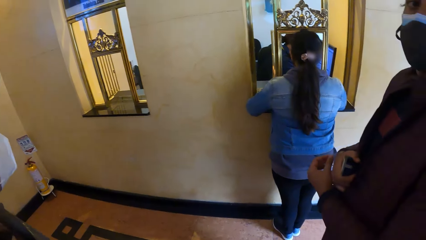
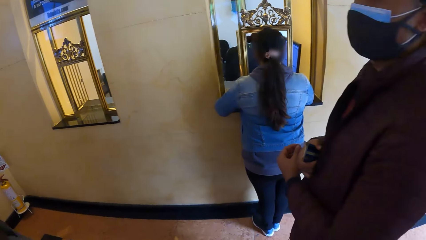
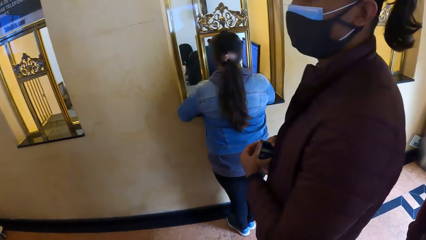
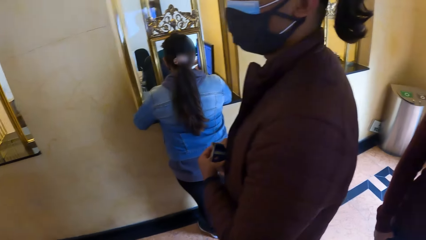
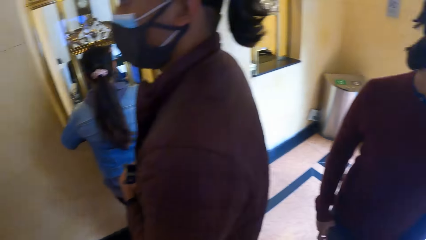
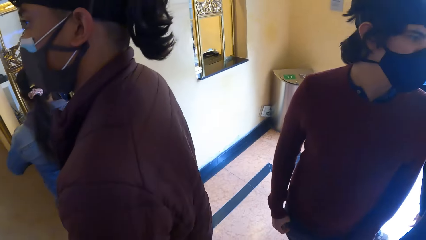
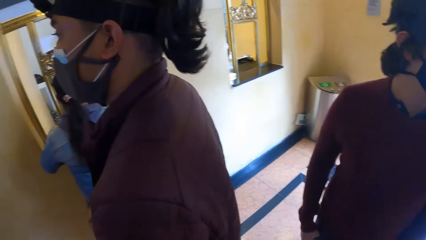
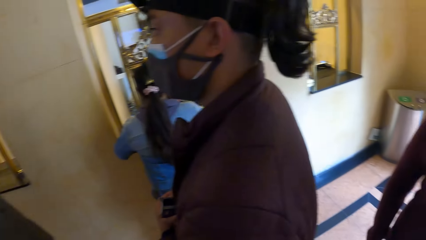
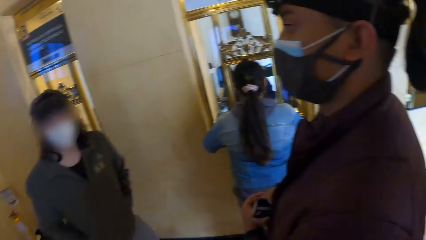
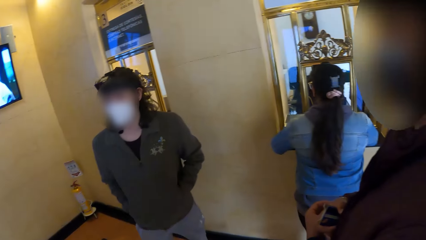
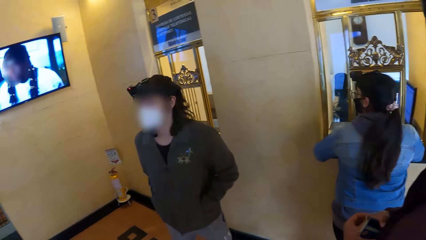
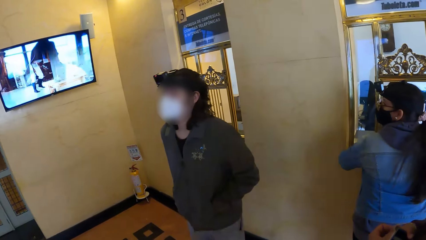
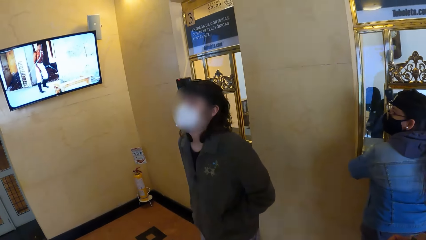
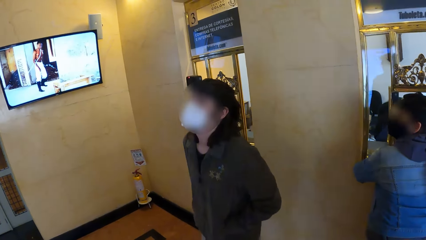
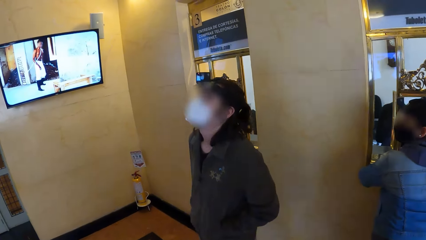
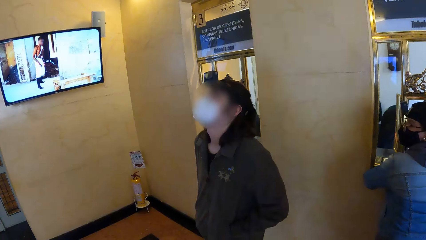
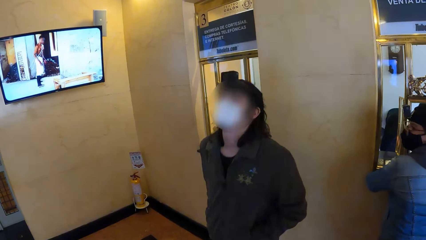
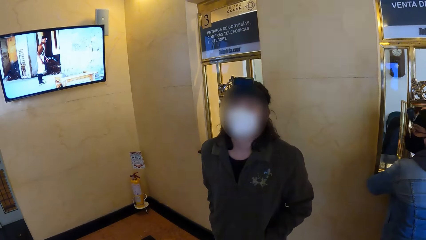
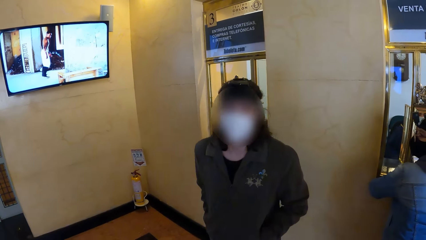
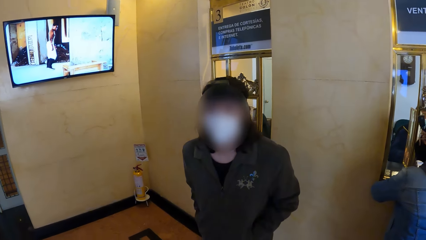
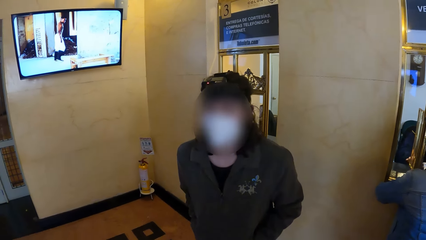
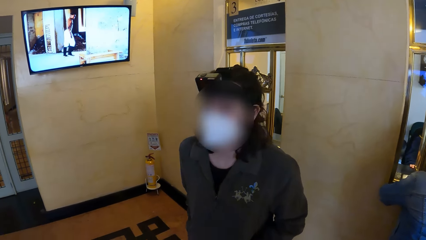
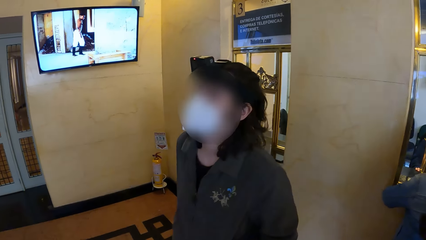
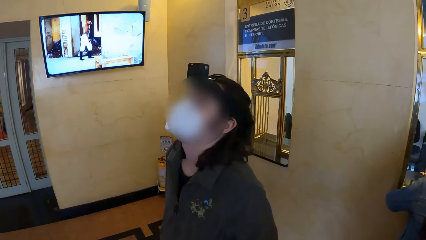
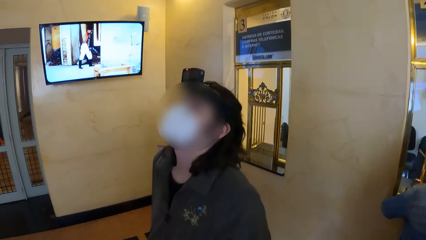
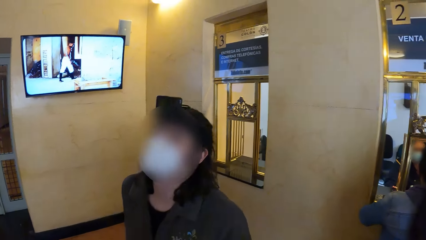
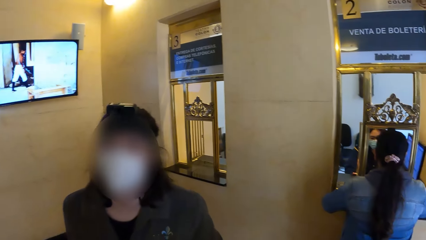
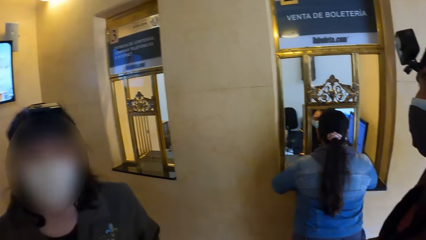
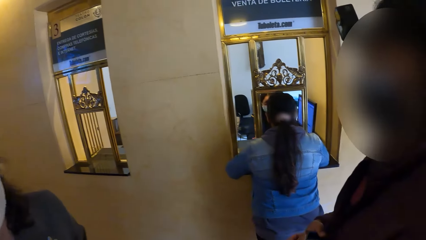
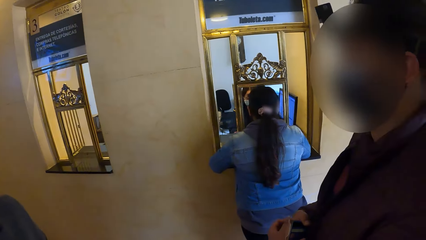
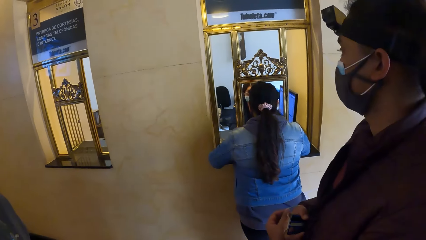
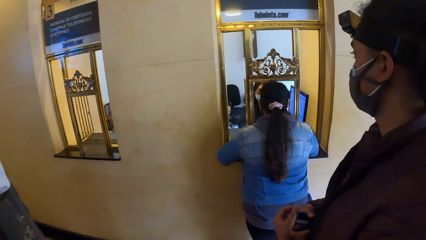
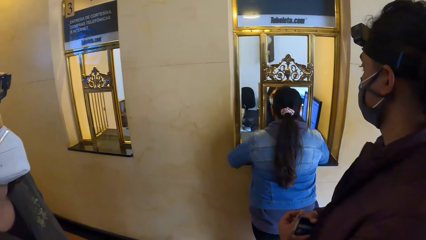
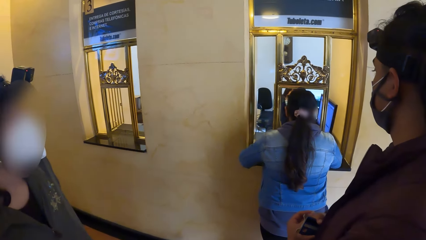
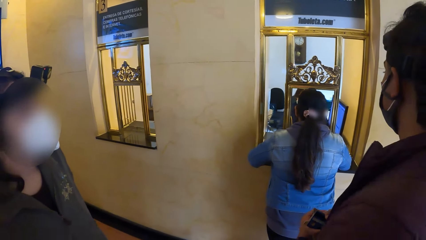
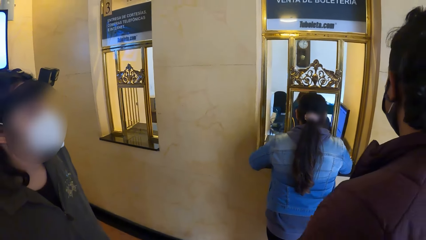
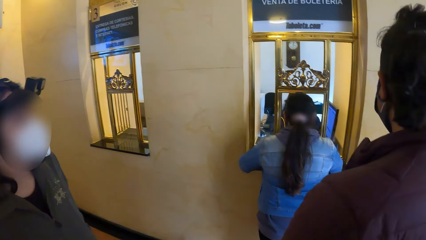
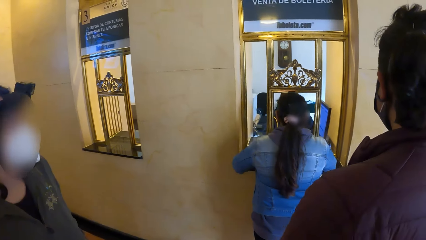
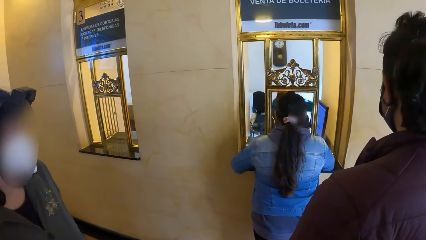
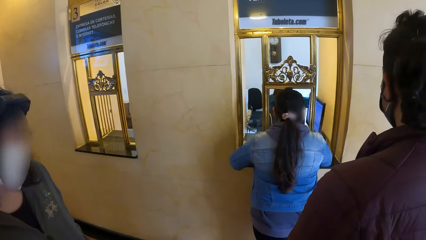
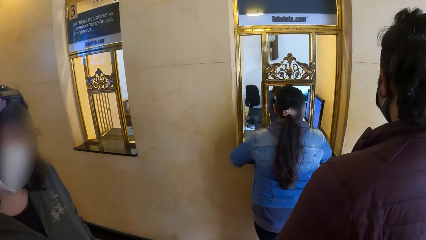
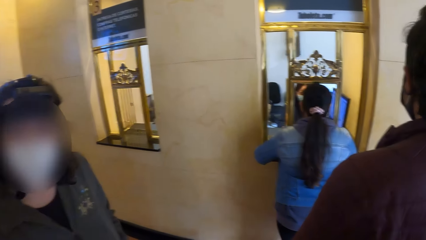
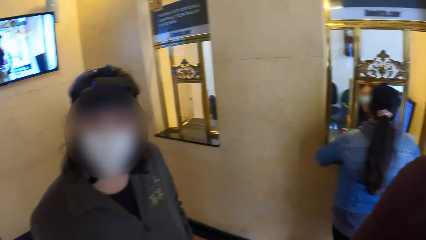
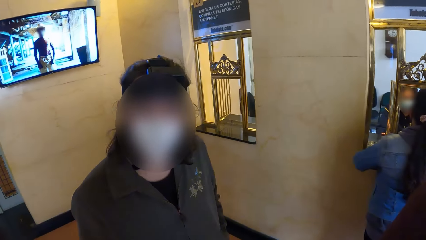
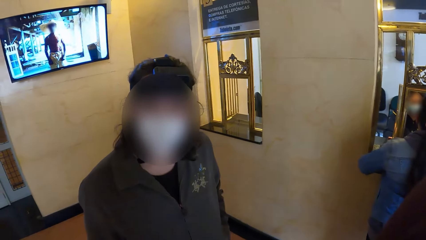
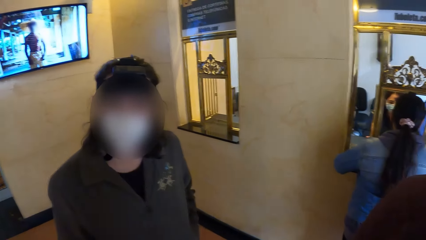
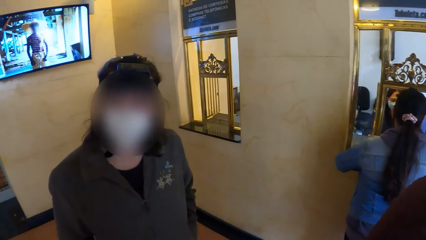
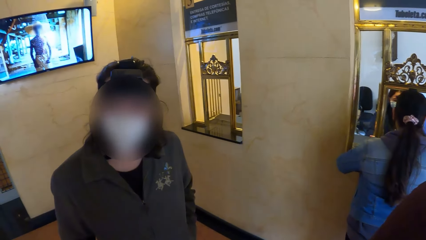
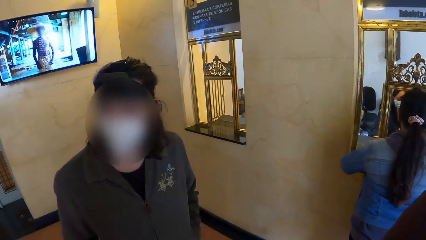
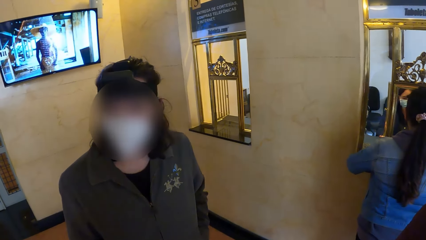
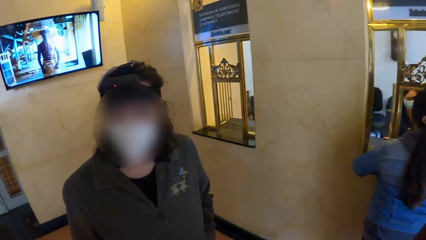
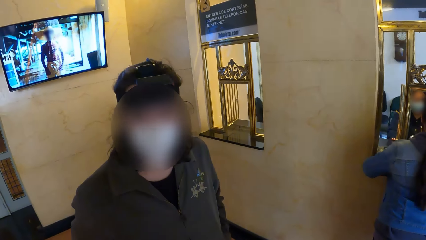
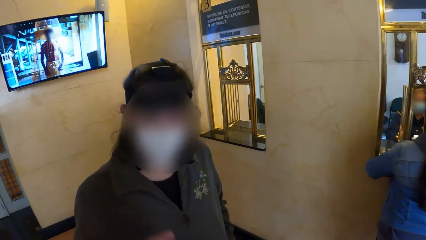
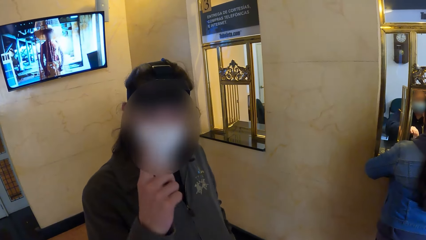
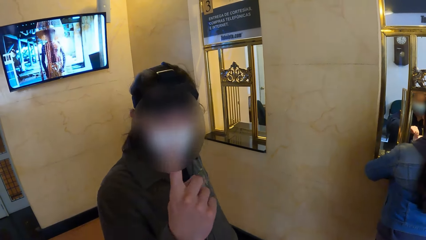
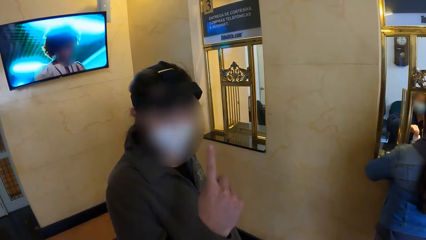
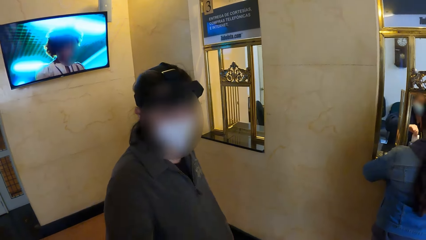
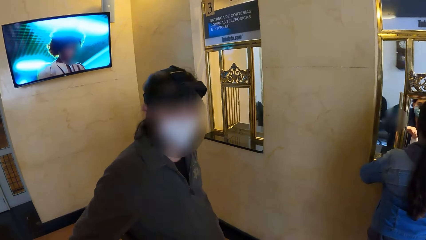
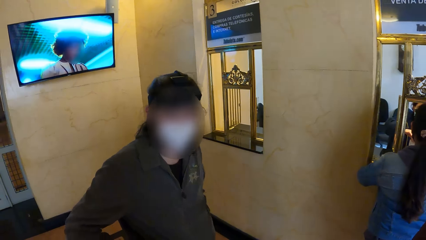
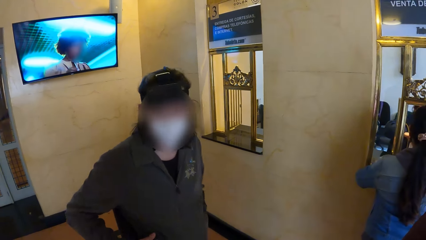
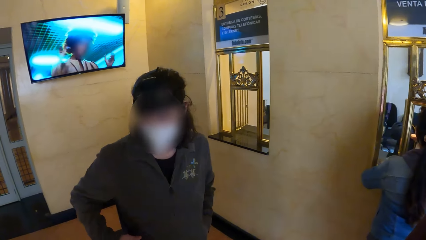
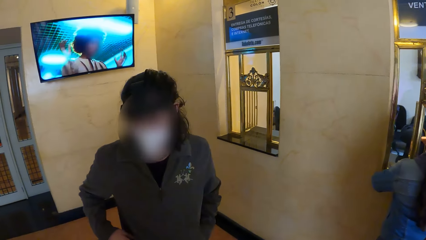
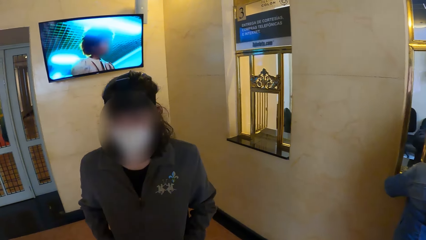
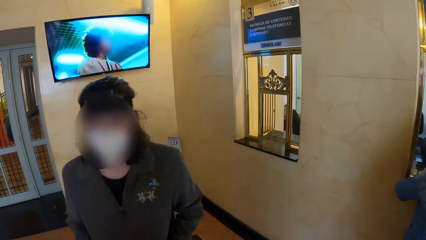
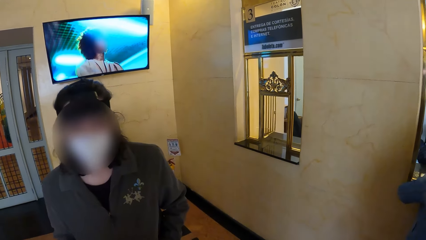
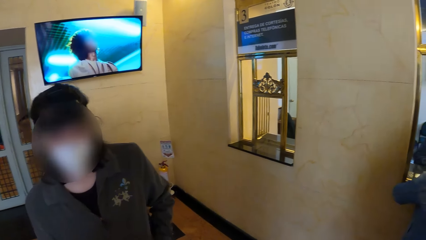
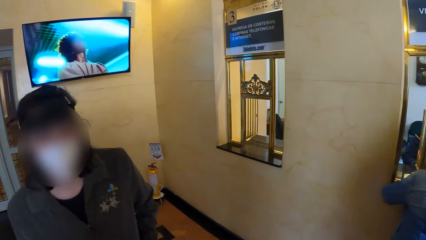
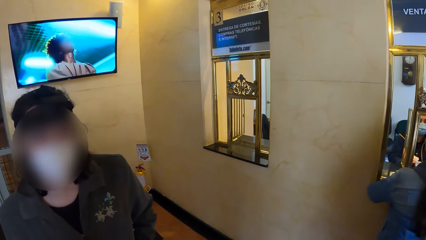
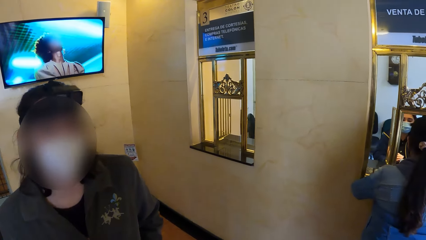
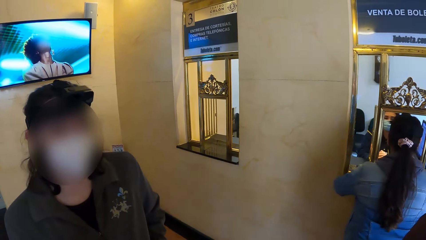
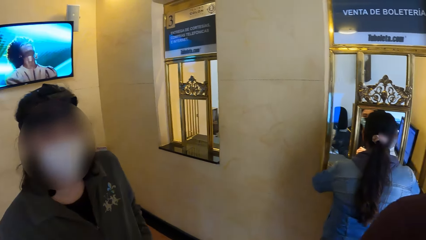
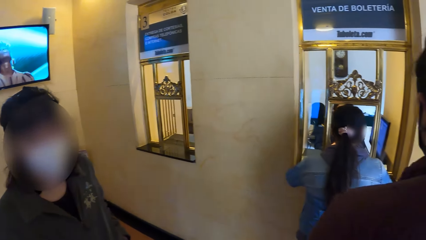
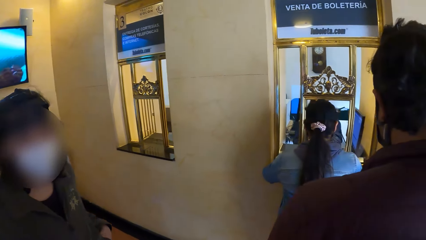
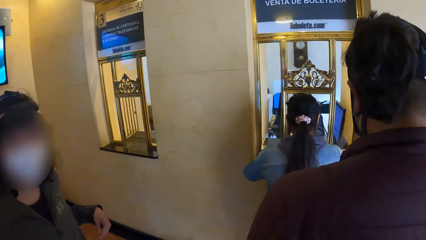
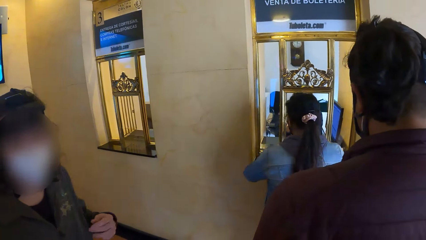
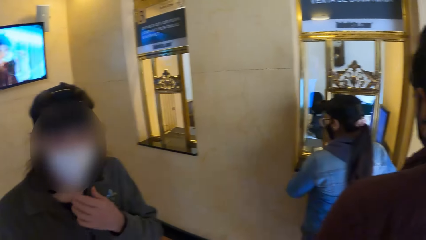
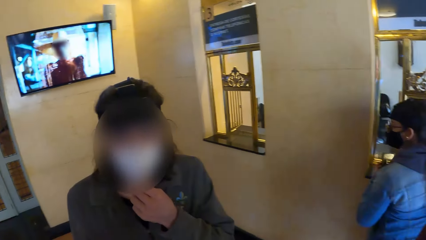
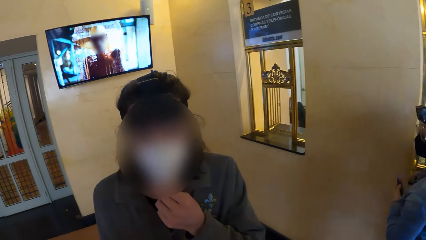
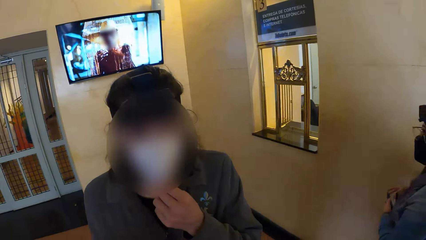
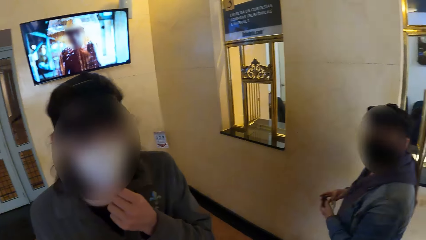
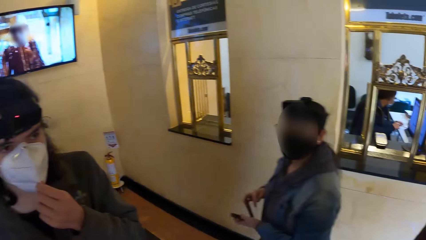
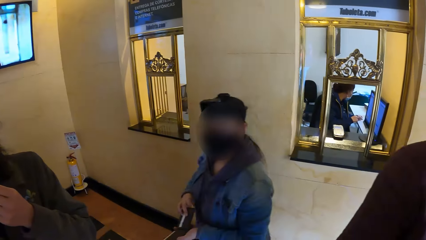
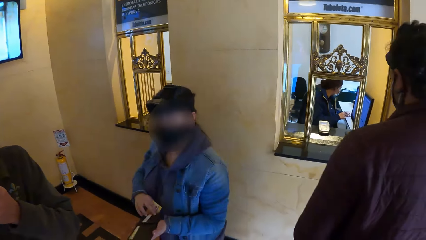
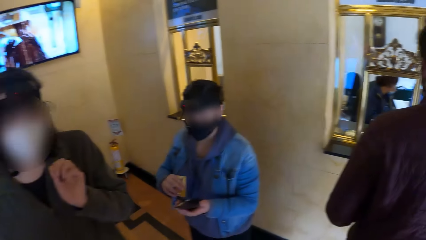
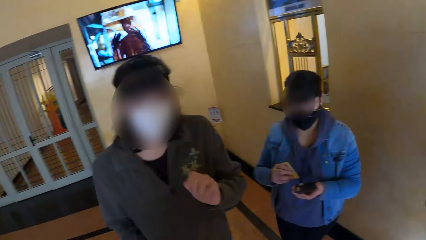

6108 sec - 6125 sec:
The camera wearer looks at a man. They look around the room. They look at the man. The man converses with the camera wearer.
